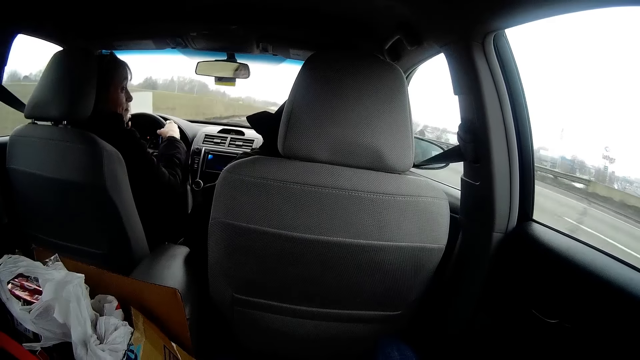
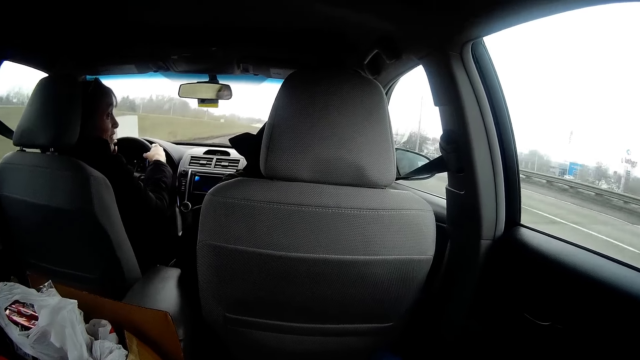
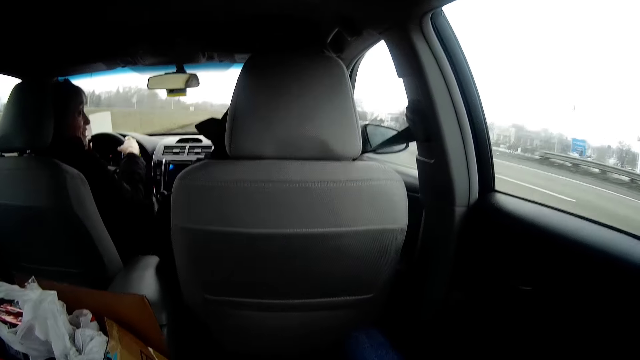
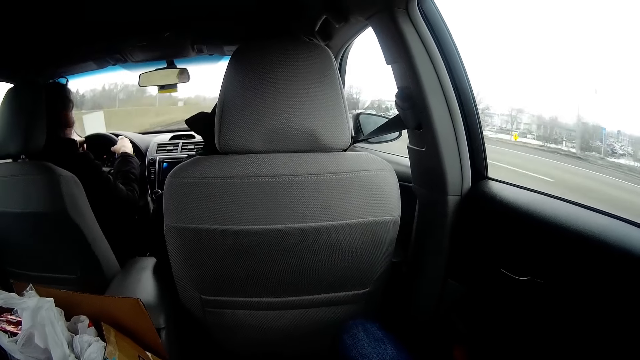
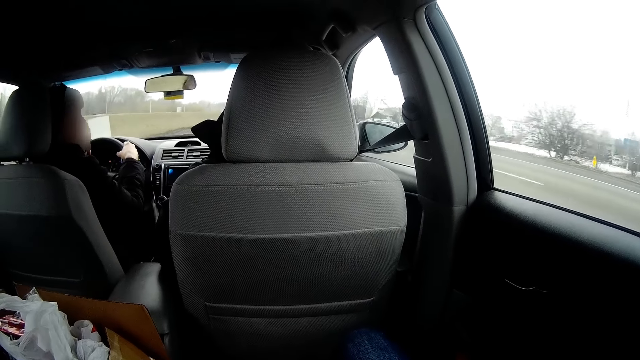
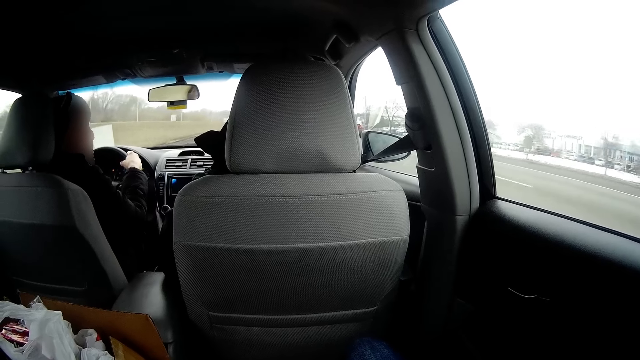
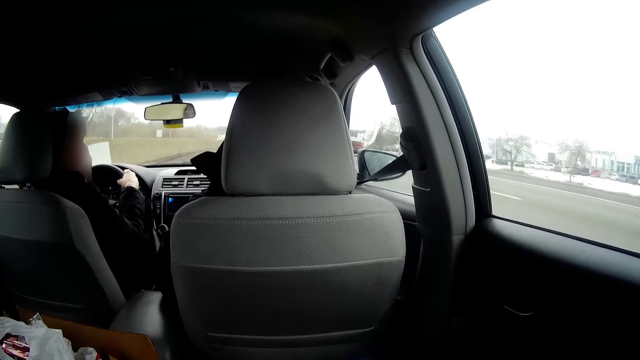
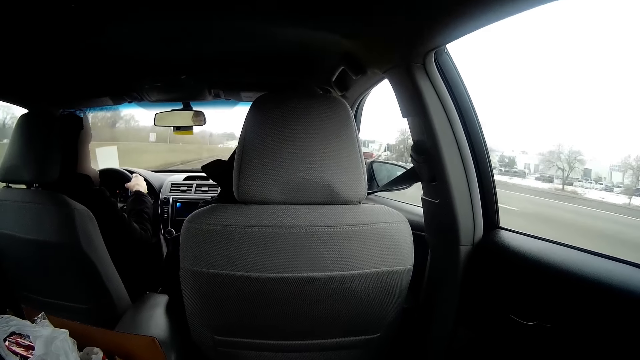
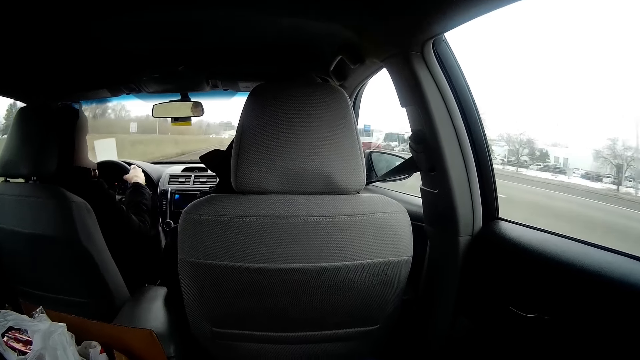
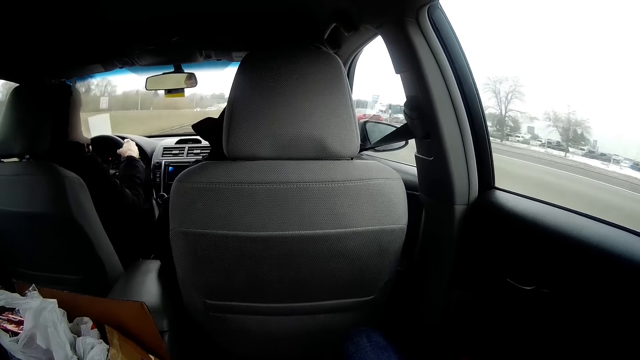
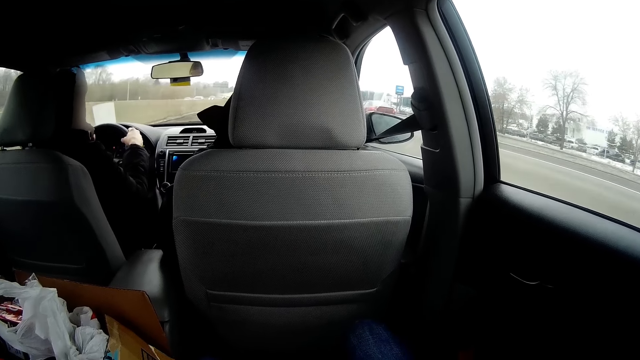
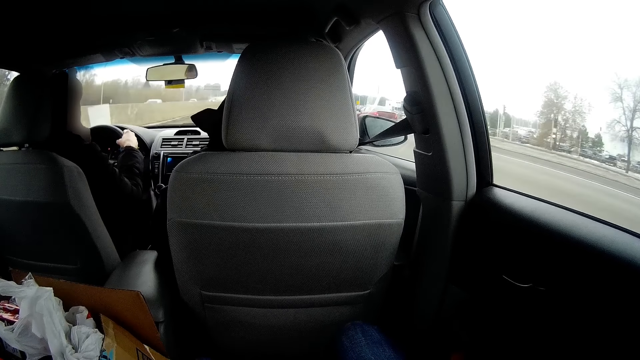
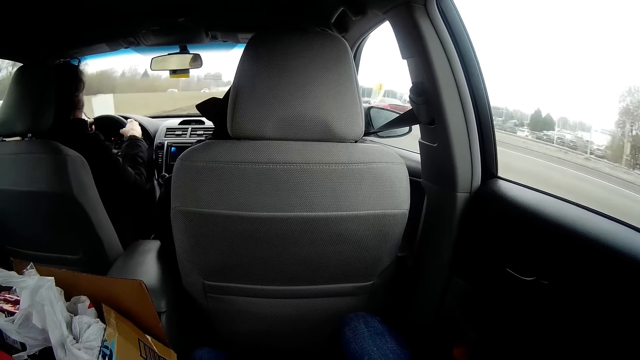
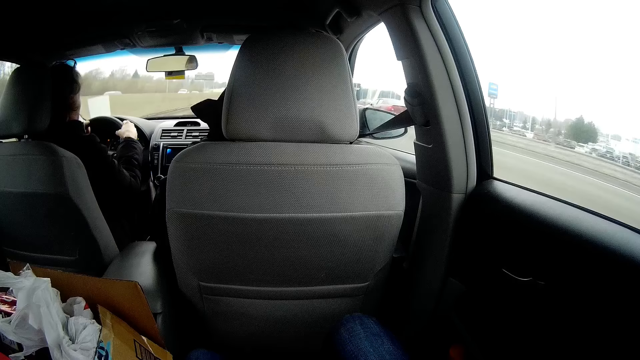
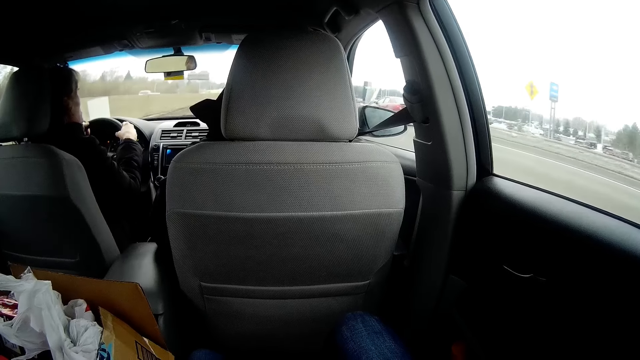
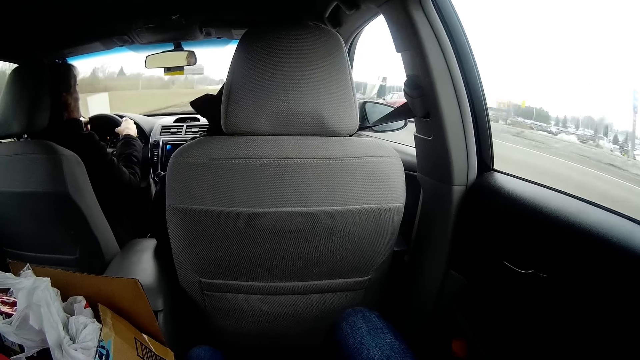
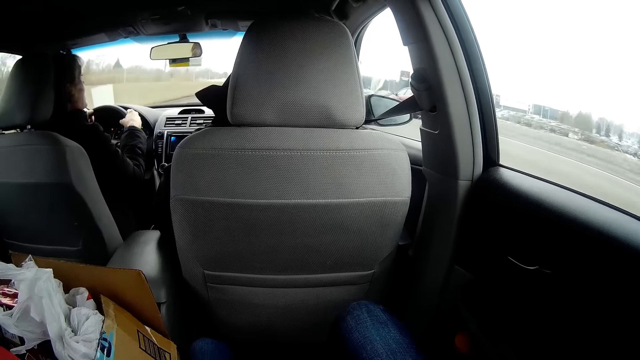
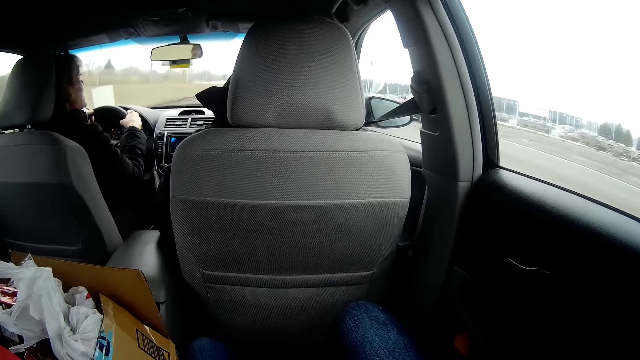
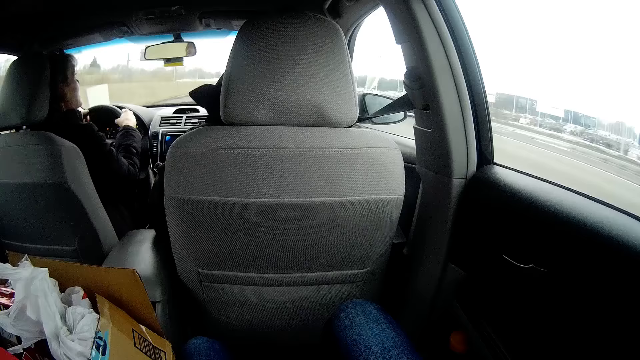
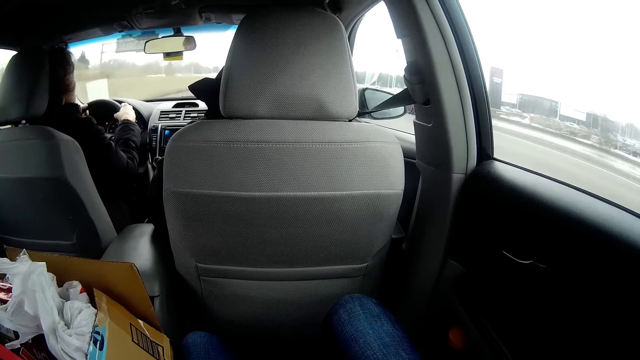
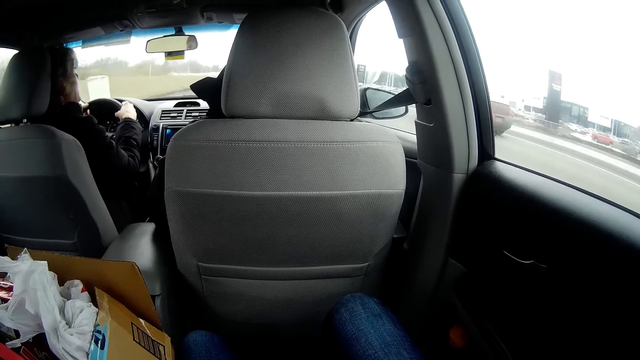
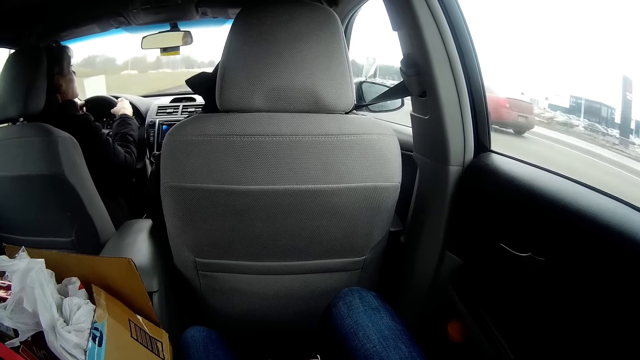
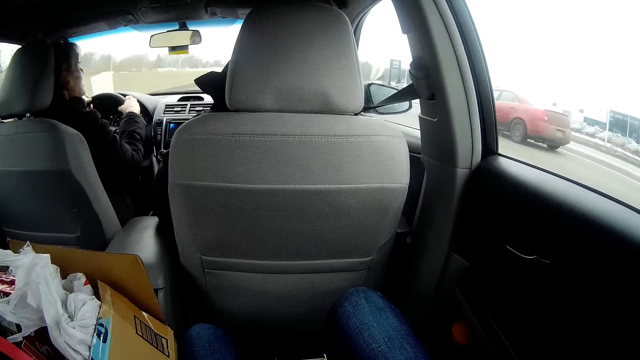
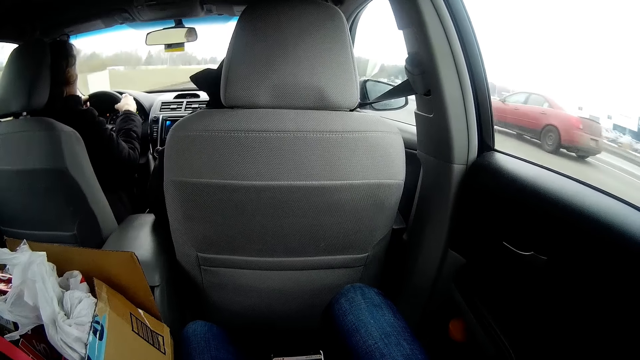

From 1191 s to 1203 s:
A man looks at another man. The first man drives the vehicle.

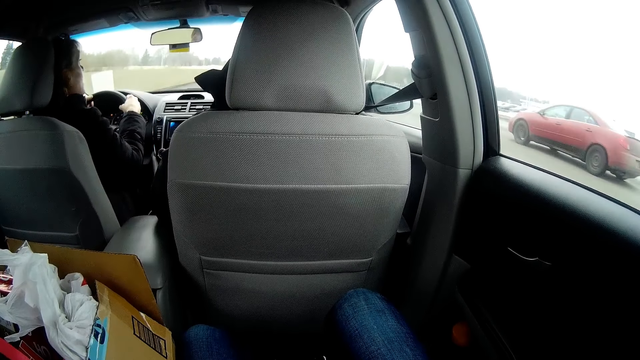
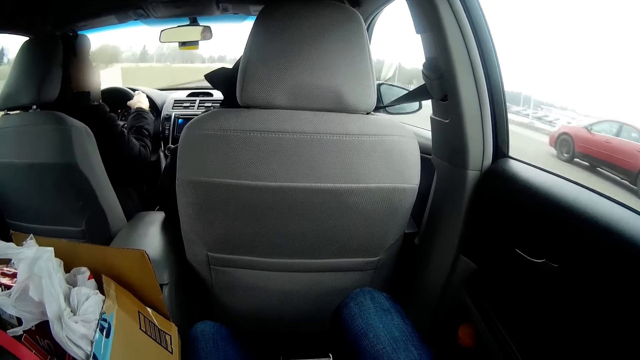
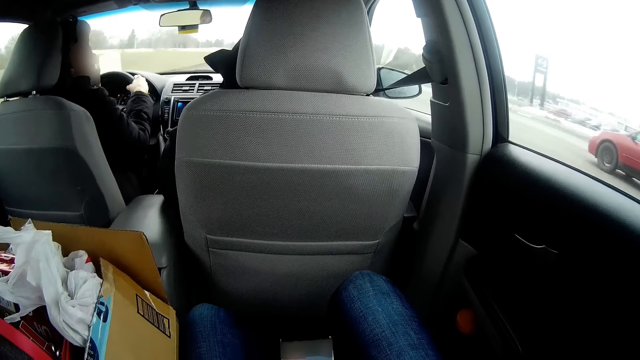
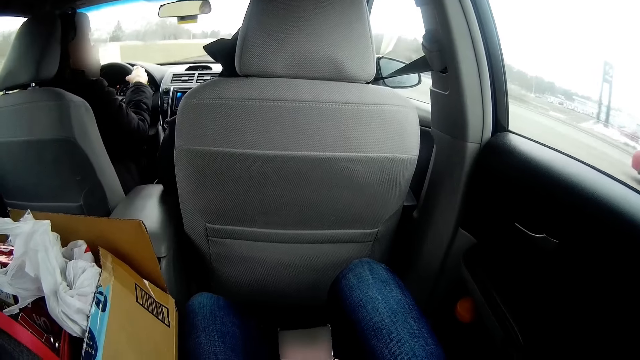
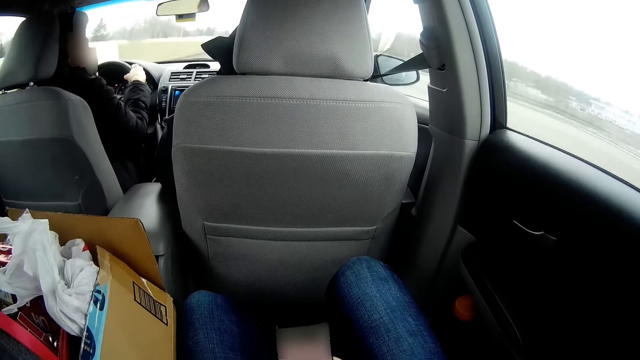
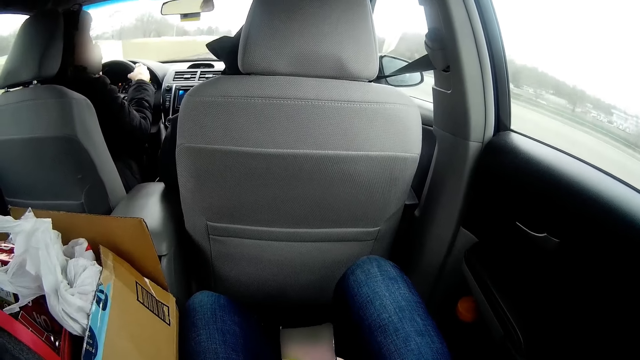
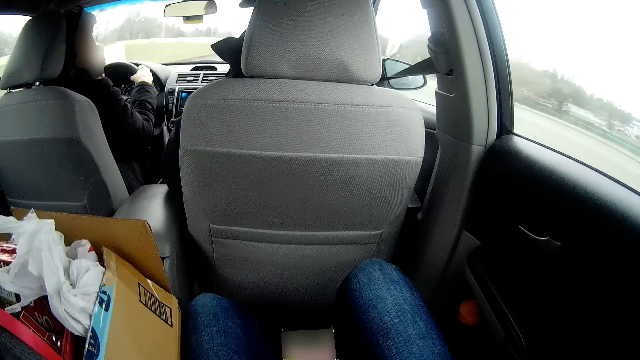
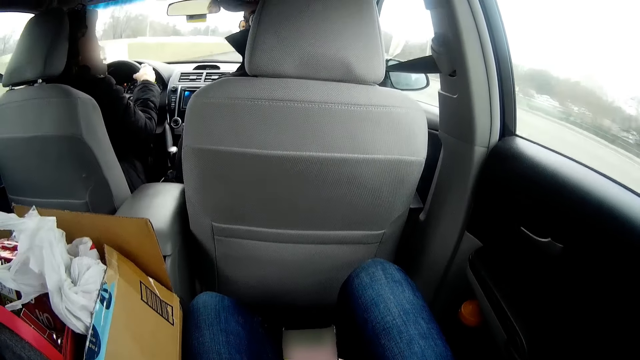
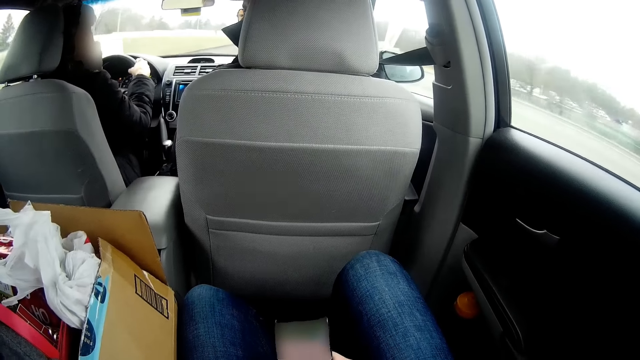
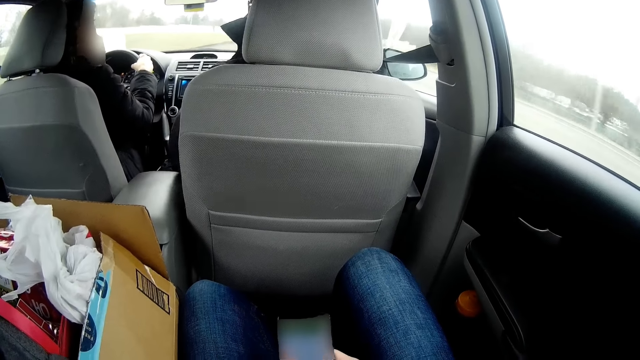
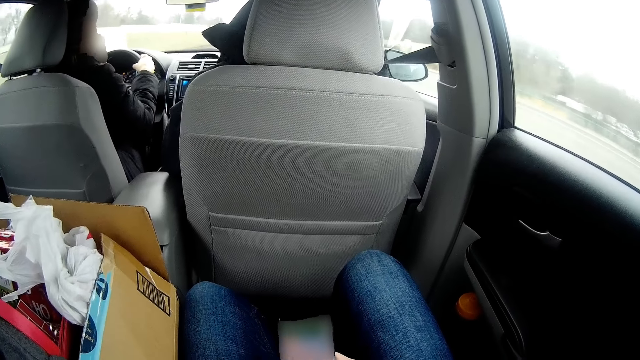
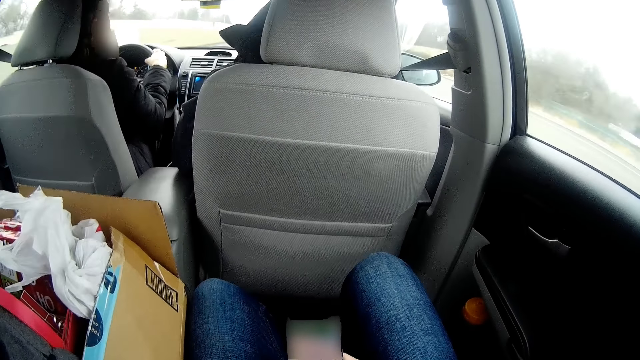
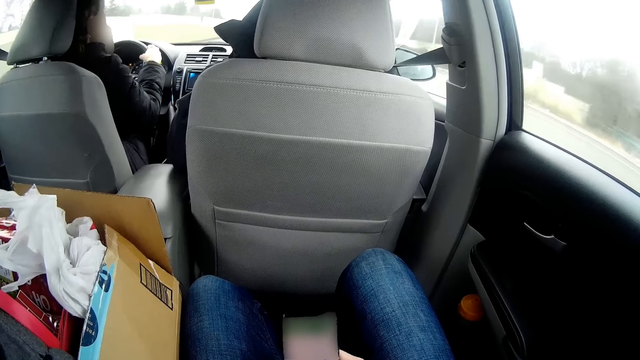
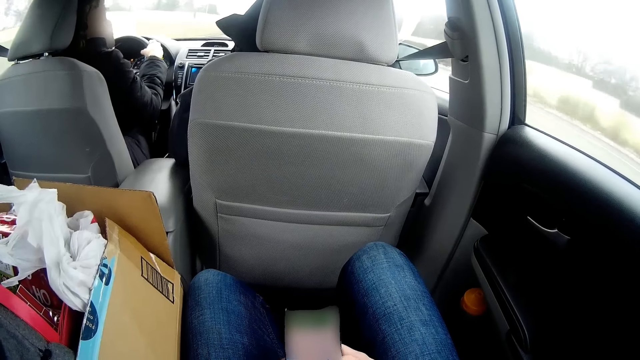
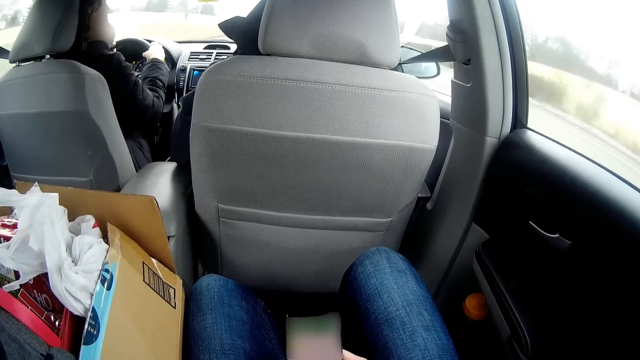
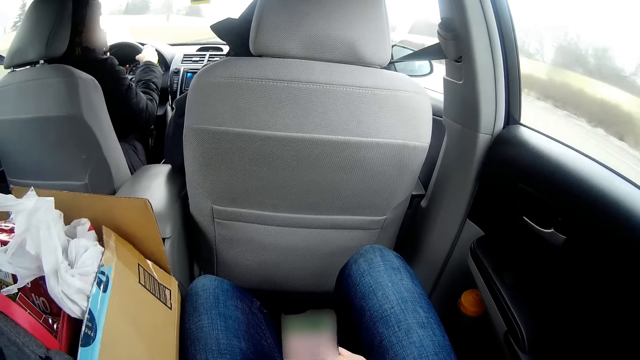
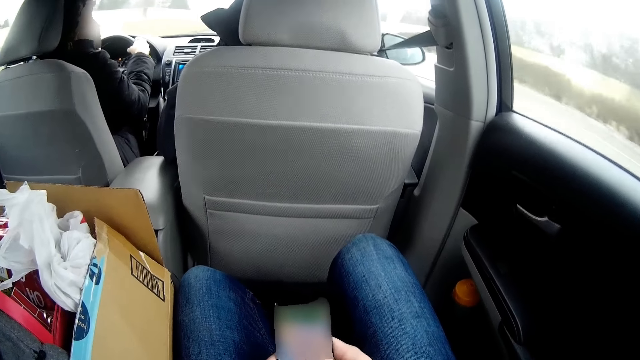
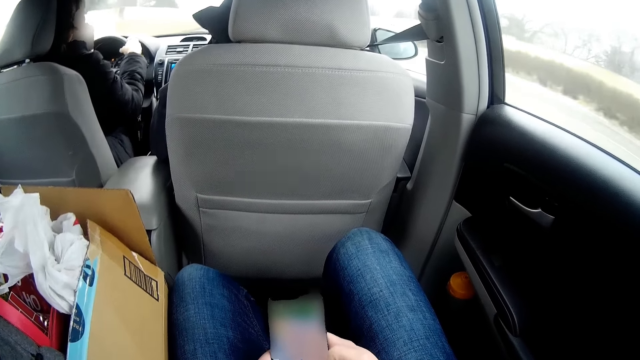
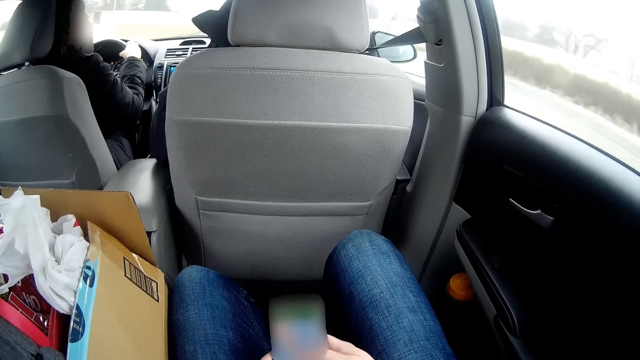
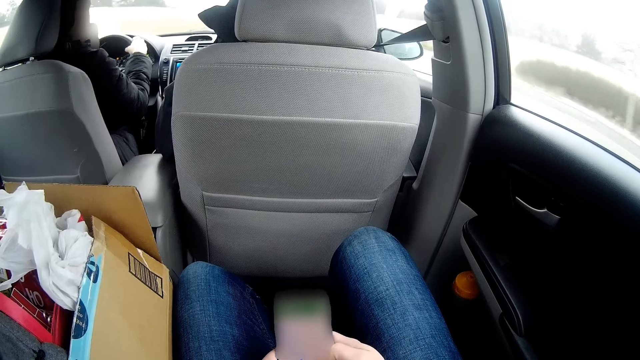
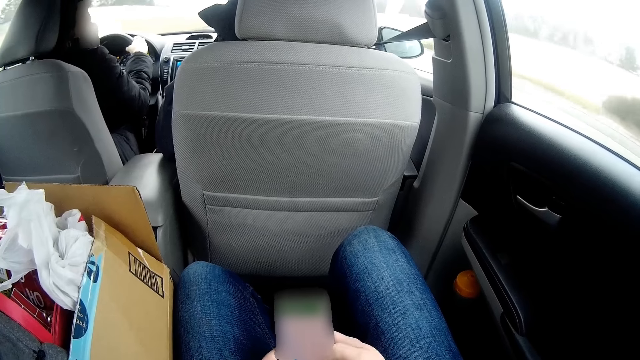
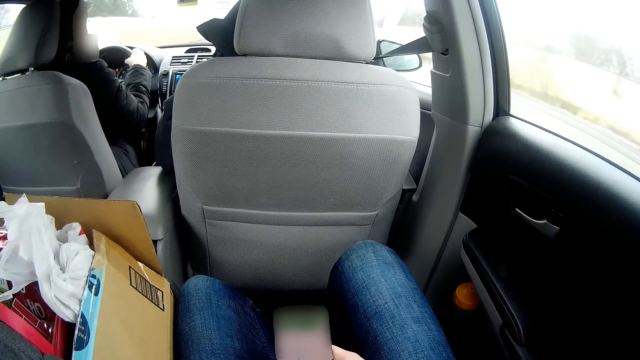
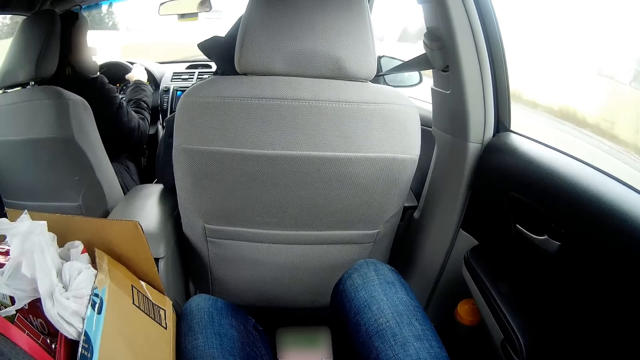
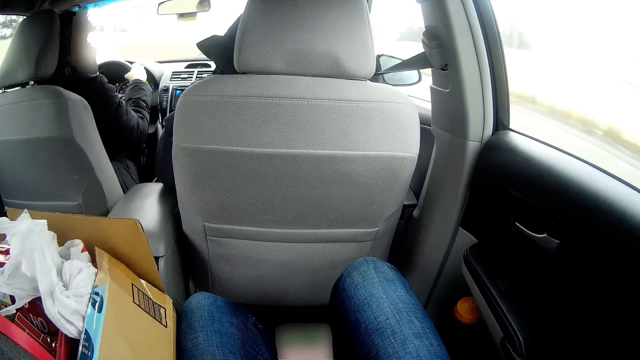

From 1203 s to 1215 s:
The camera wearer operates the phone. A man turns to the back and turns to the front. Another man drives the vehicle. The camera wearer operates the phone.
